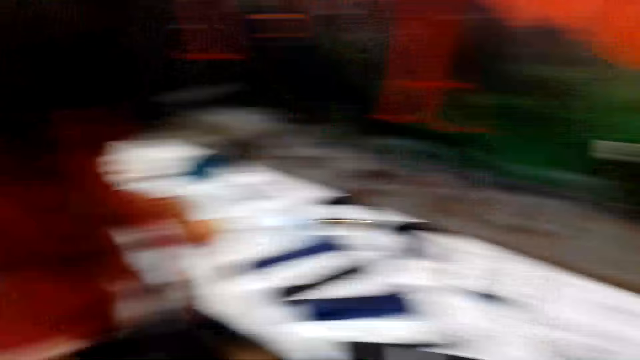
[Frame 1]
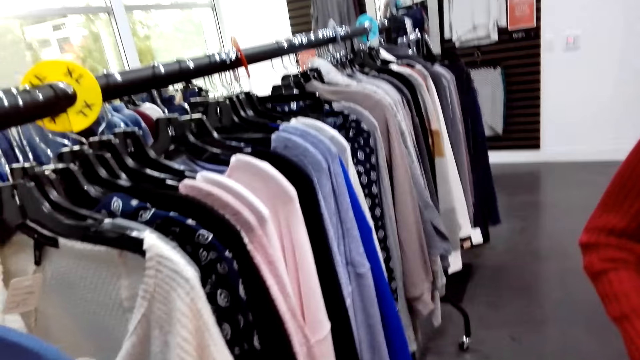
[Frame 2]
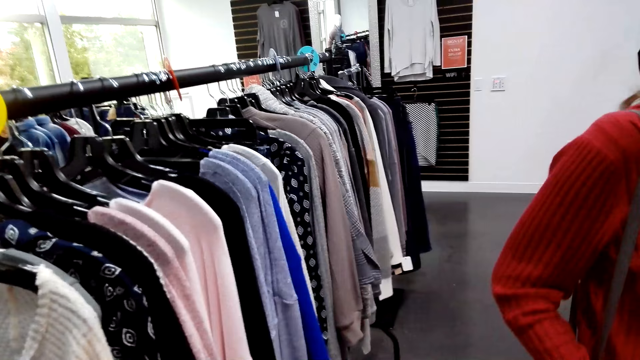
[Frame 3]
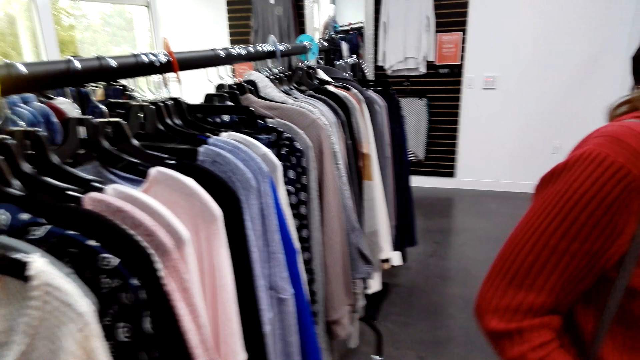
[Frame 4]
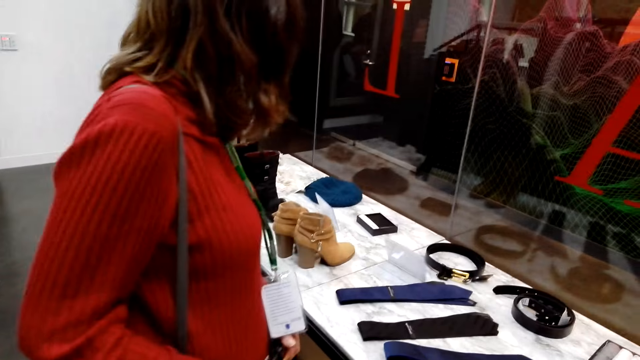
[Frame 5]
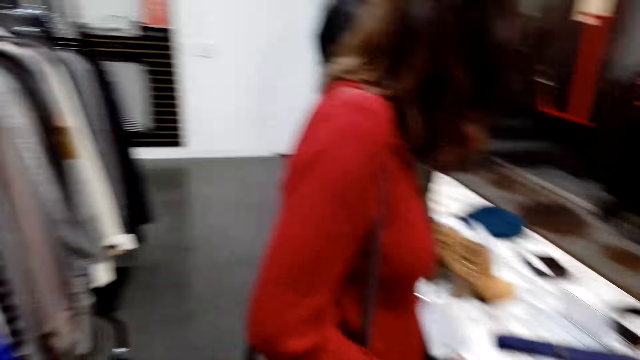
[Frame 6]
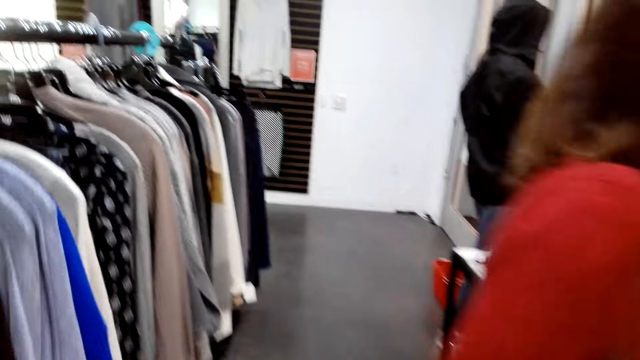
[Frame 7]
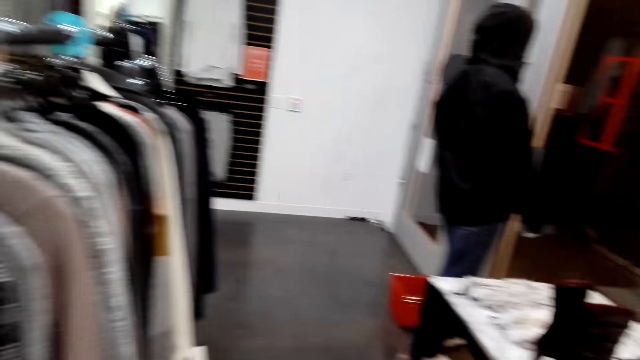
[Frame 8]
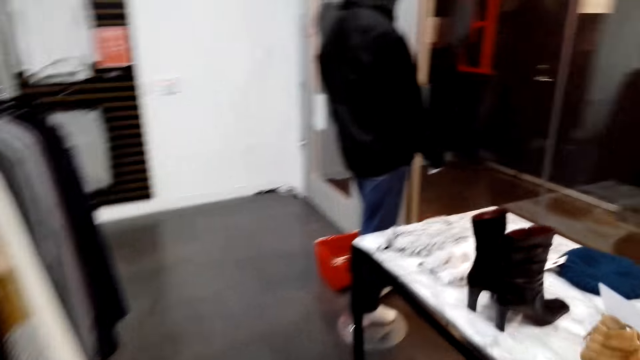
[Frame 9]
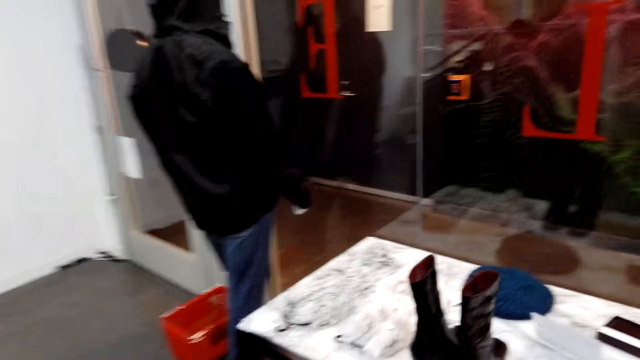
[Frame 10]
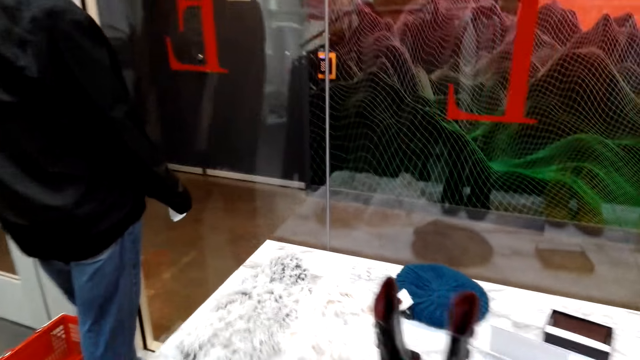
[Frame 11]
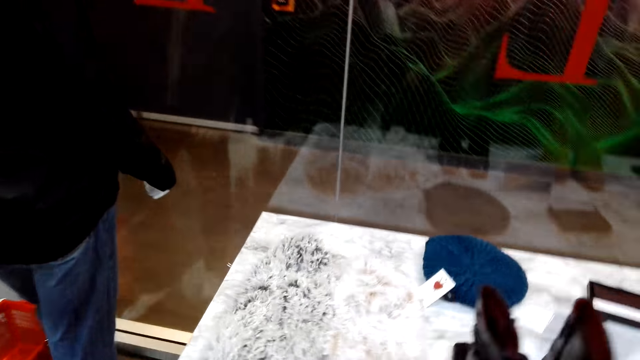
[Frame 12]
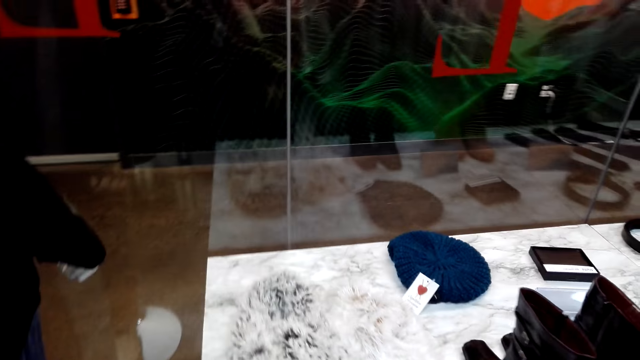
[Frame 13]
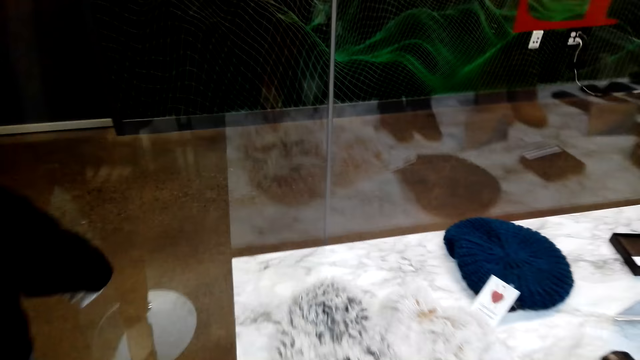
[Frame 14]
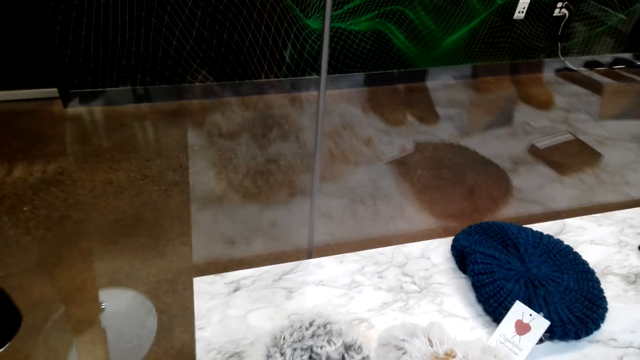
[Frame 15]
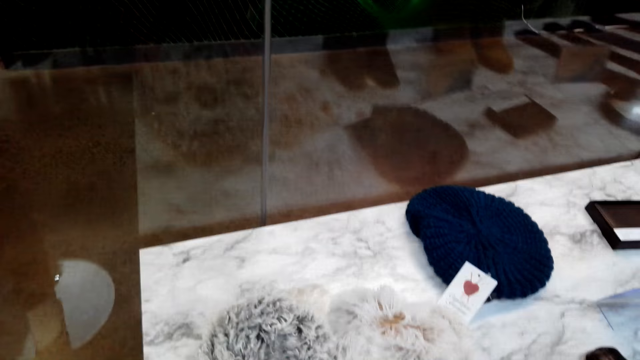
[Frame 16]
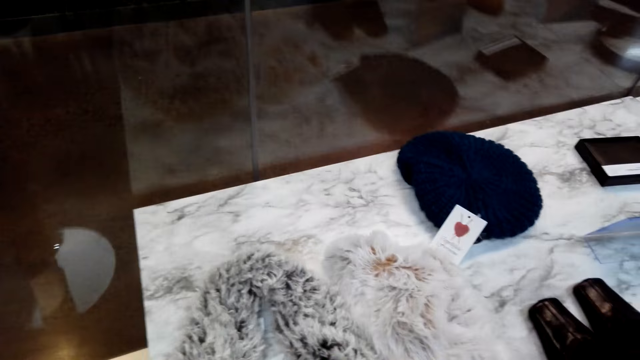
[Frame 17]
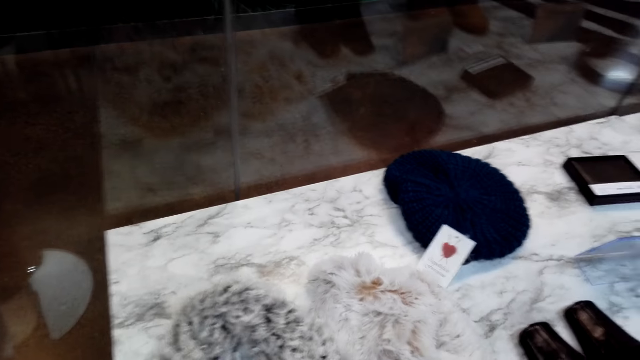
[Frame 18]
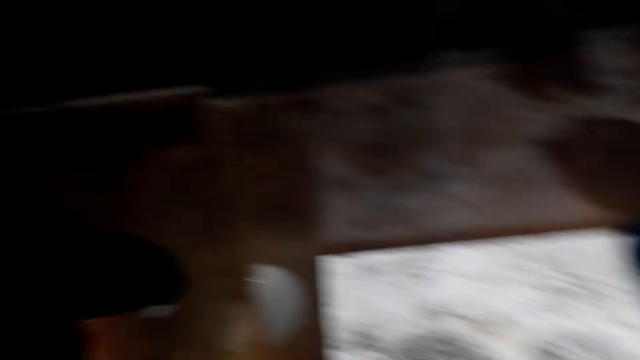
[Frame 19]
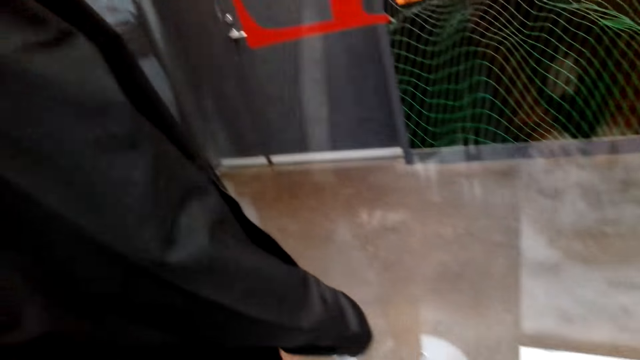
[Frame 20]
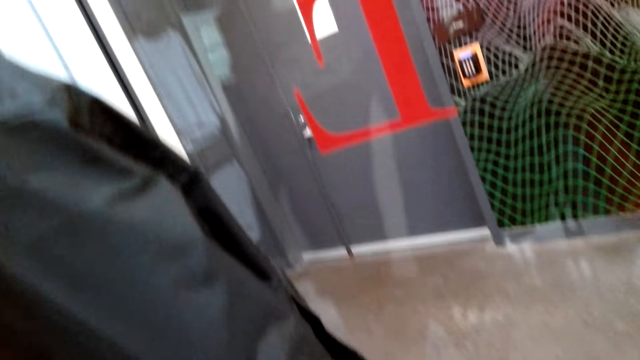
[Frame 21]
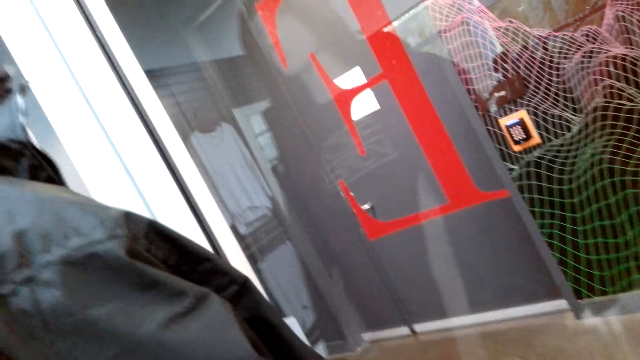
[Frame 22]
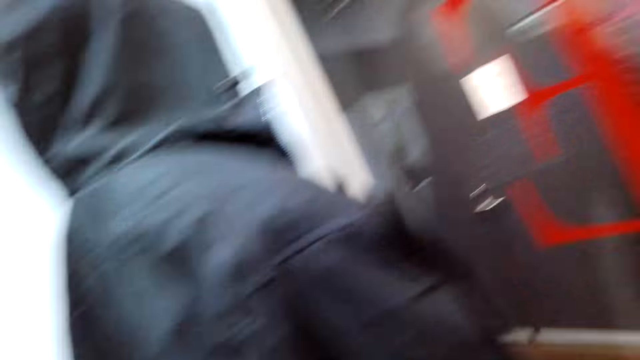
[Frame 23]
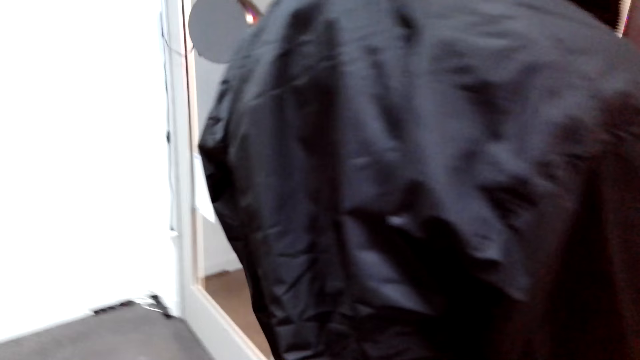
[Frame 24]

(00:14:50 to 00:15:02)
The camera wearer walks around the shop.

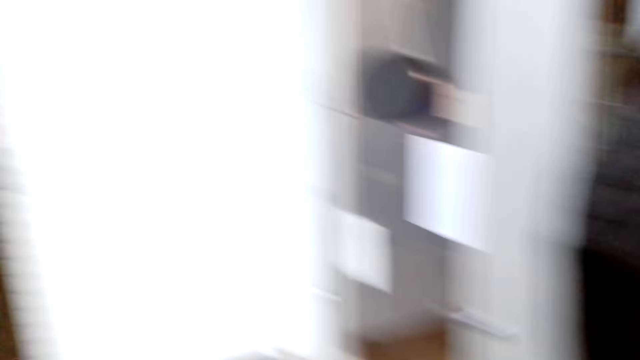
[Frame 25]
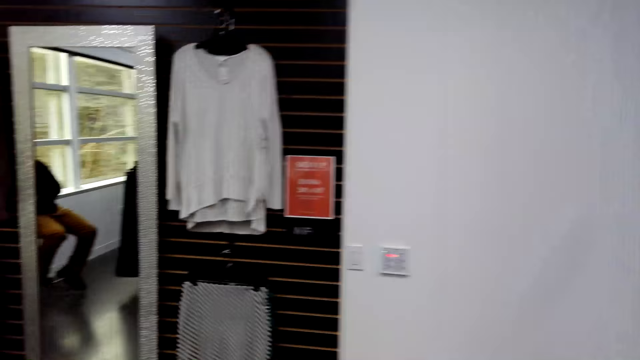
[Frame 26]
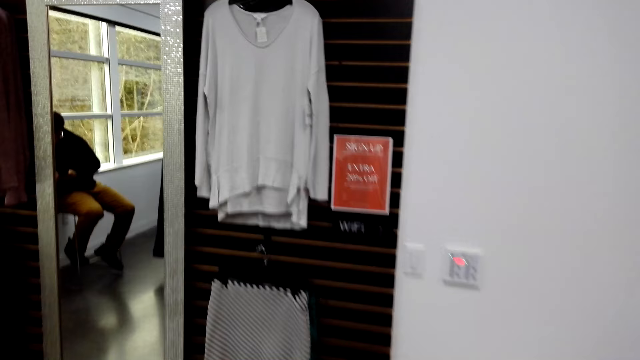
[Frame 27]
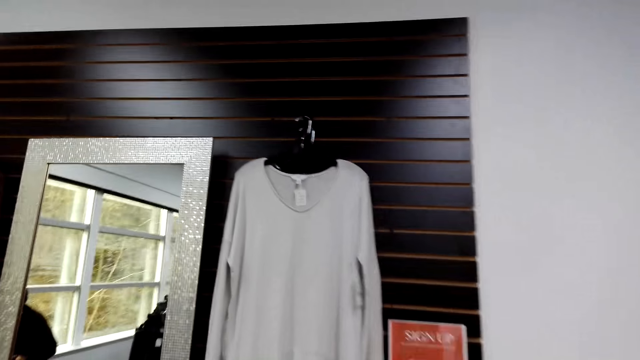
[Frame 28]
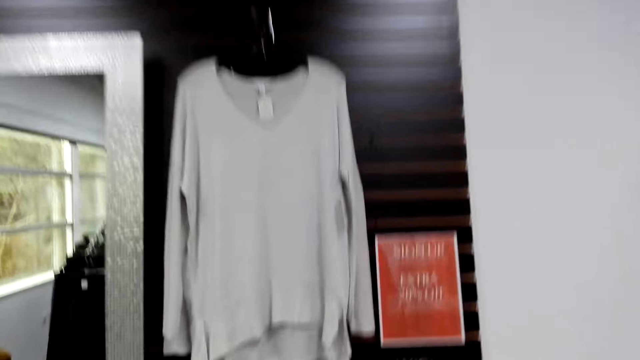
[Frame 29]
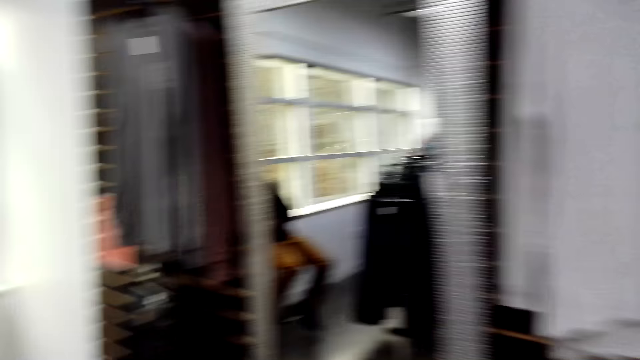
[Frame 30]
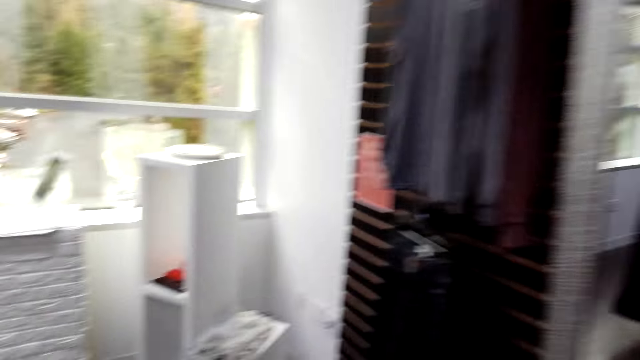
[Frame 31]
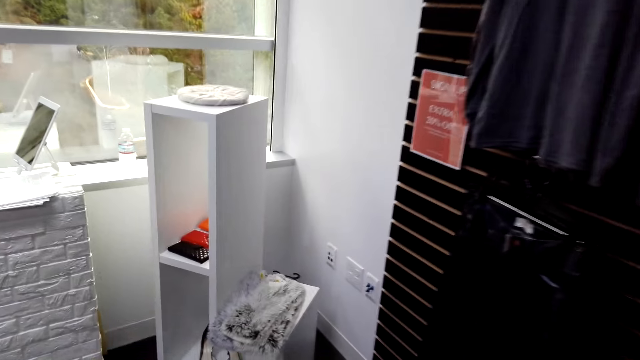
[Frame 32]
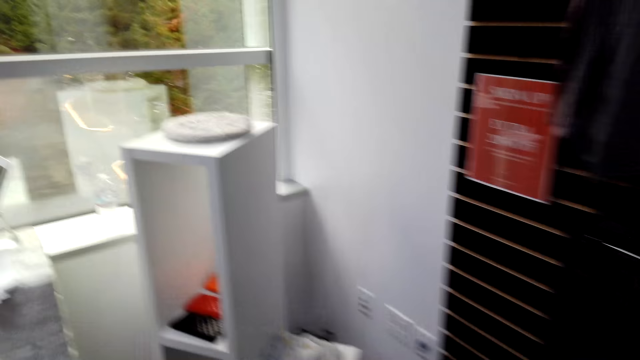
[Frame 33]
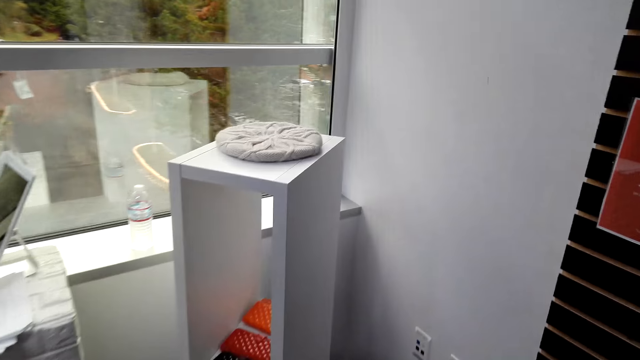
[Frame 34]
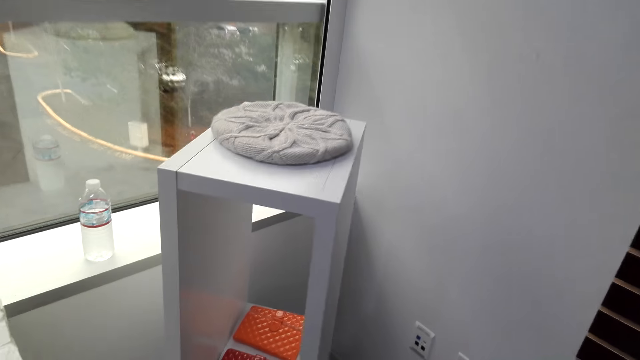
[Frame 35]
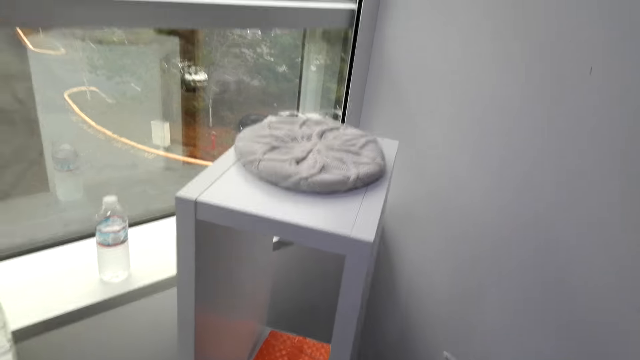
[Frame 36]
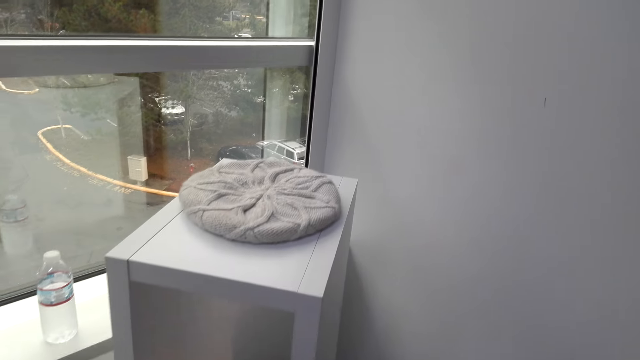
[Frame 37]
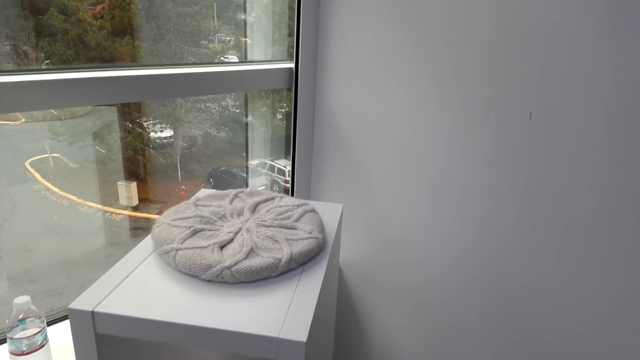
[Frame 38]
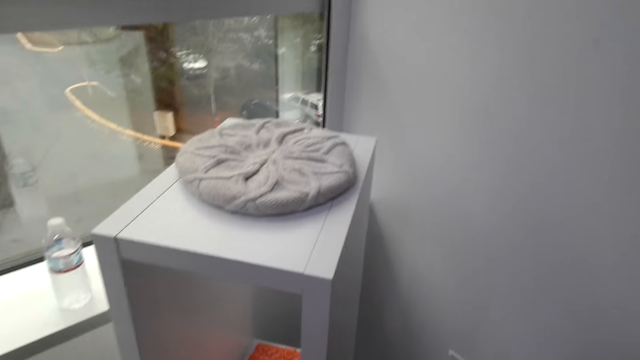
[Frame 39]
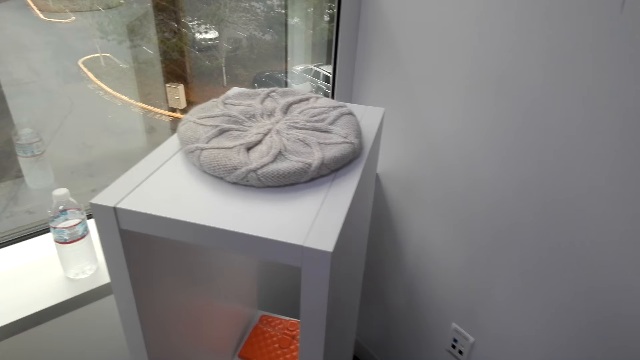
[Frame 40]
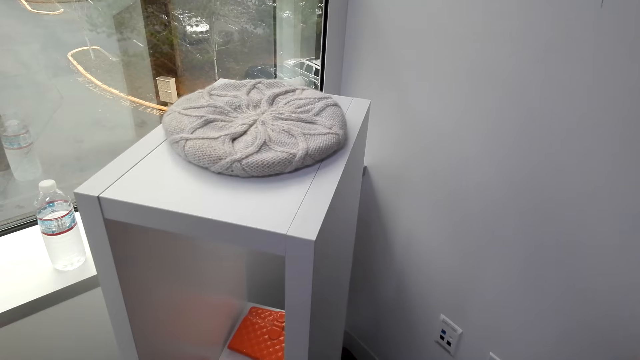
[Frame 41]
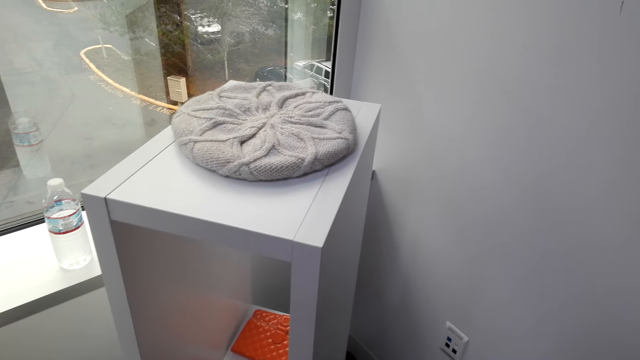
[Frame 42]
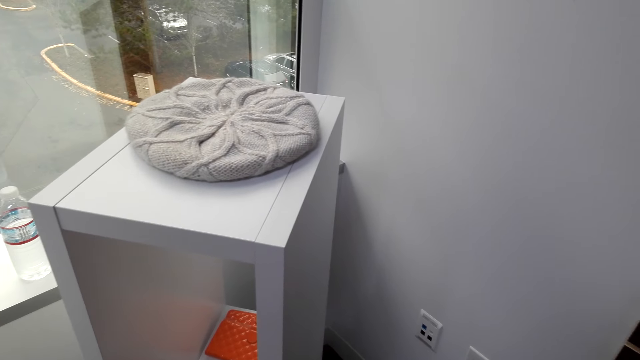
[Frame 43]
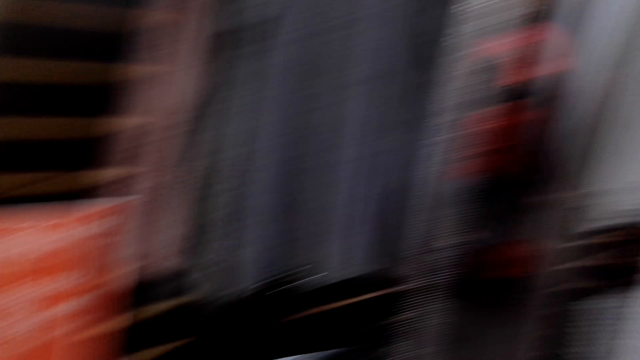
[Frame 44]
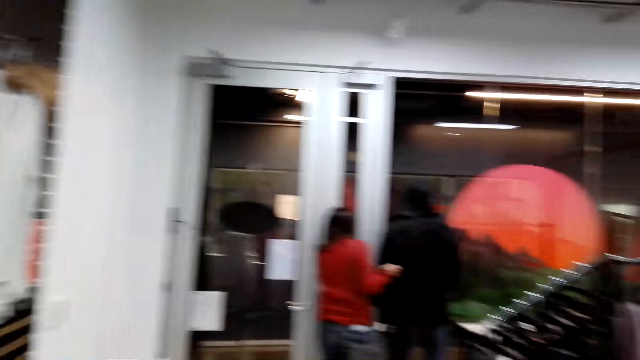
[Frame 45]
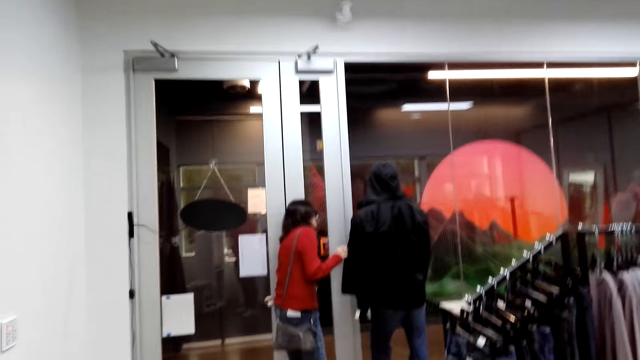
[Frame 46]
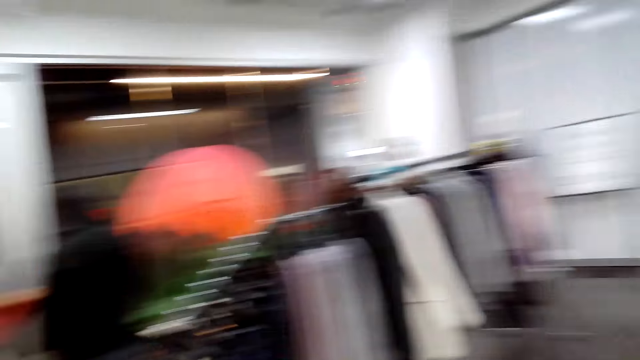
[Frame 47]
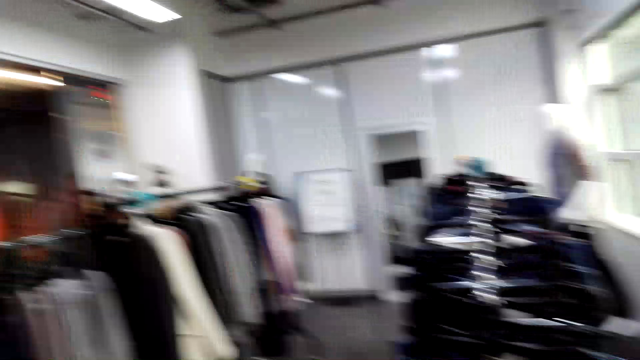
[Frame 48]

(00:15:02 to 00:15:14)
The camera wearer stares around the shop. A woman stares outside the shop.
